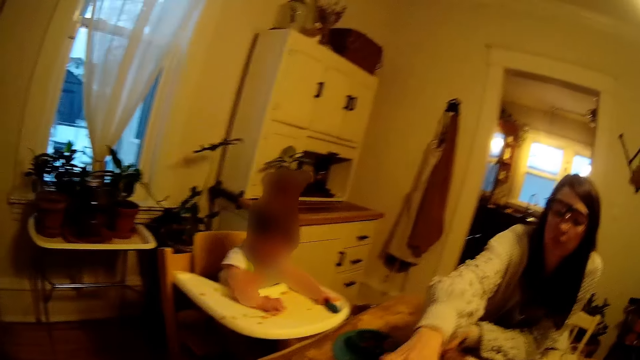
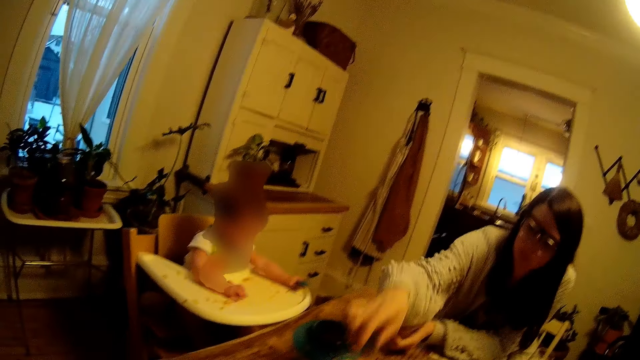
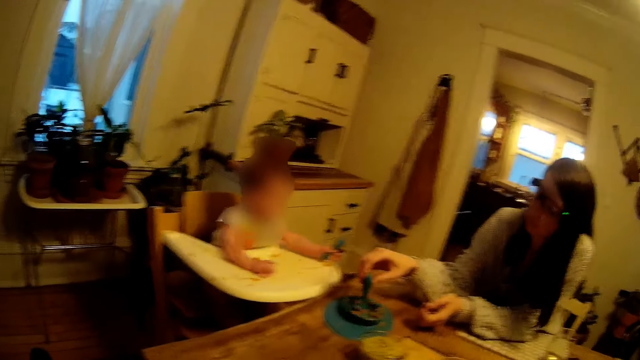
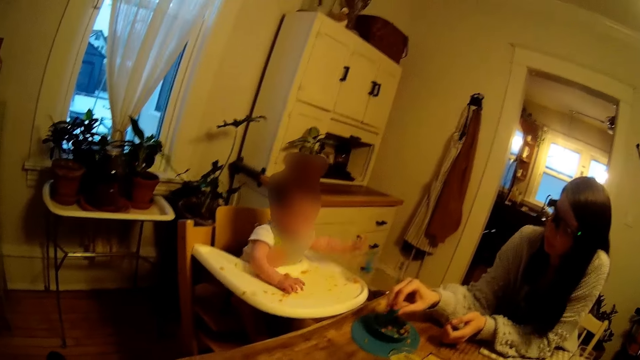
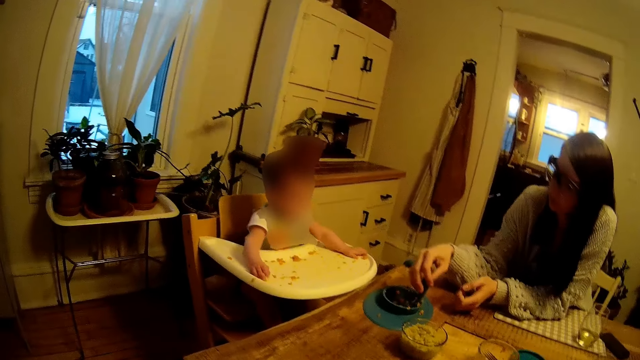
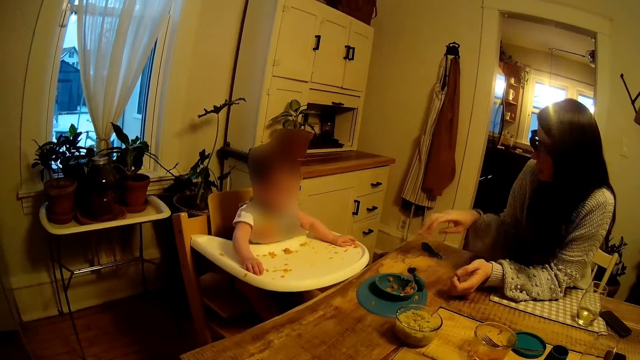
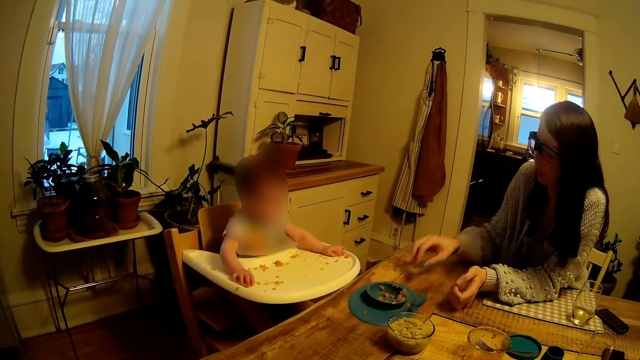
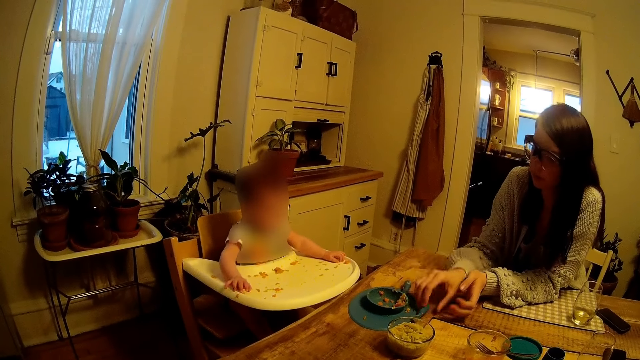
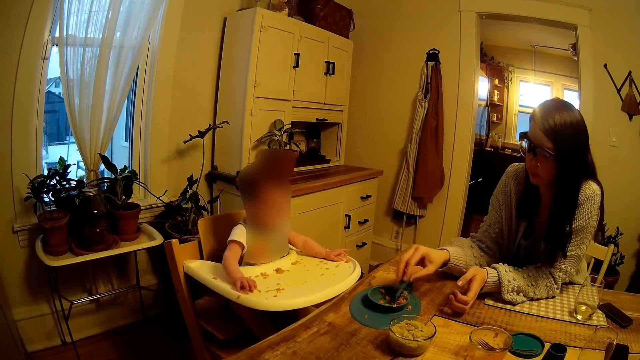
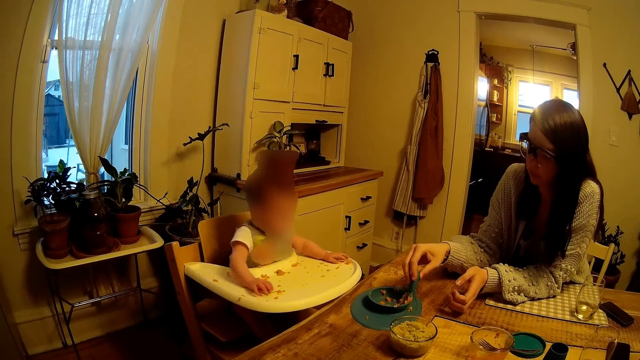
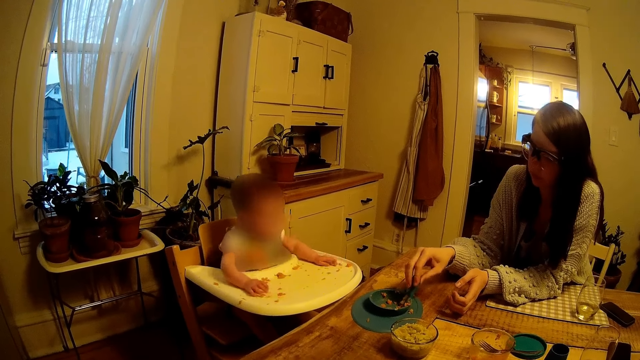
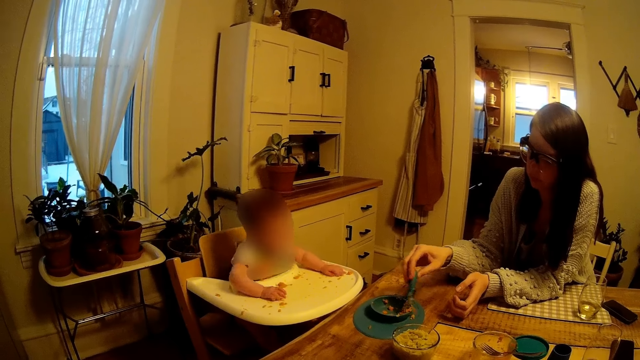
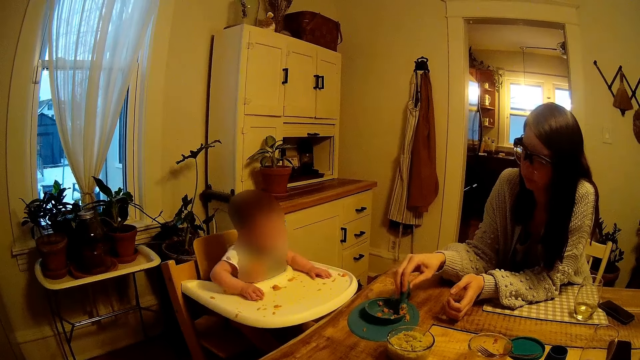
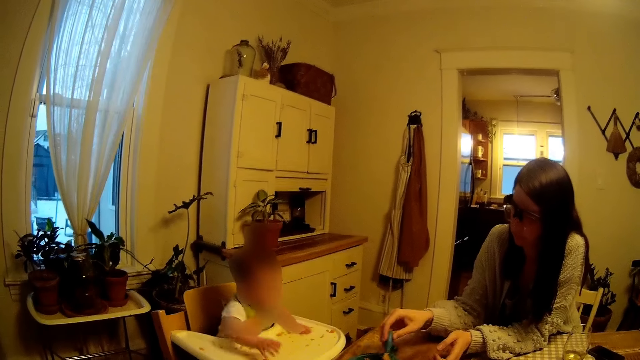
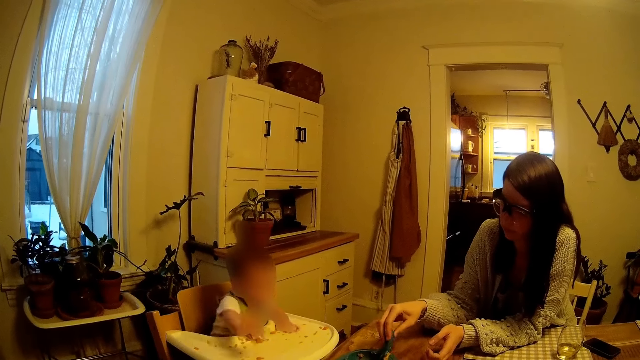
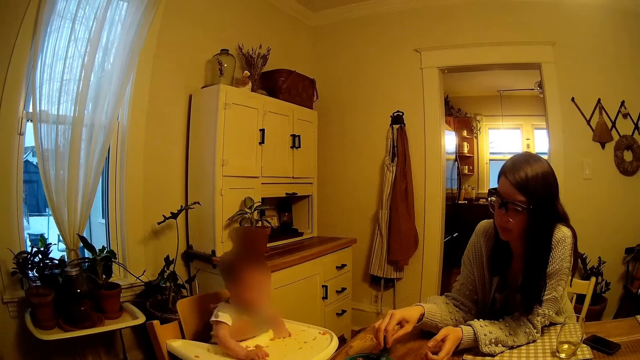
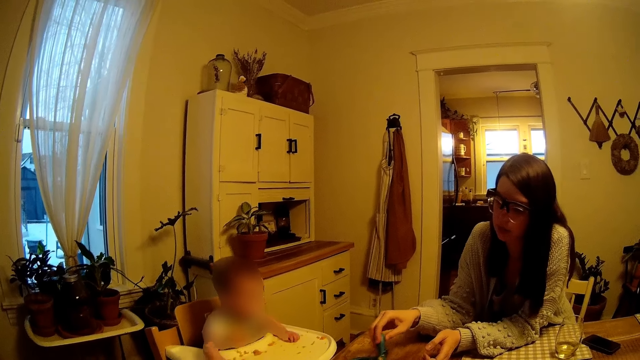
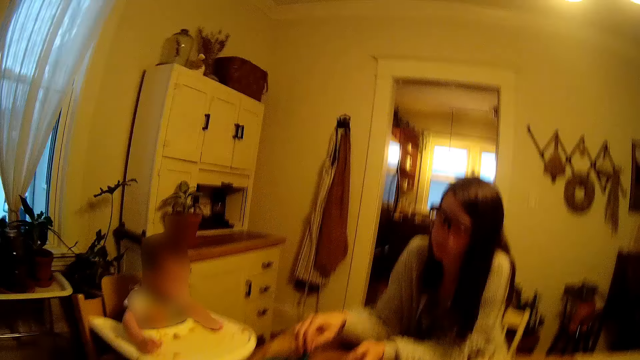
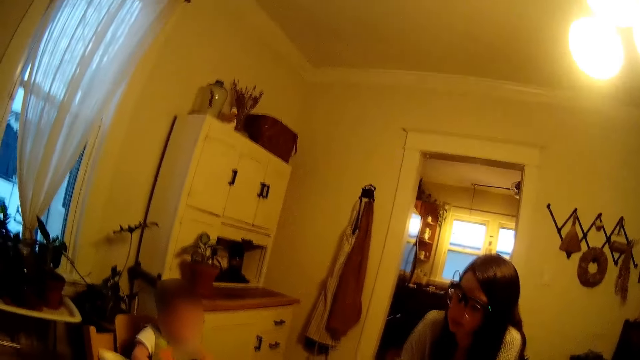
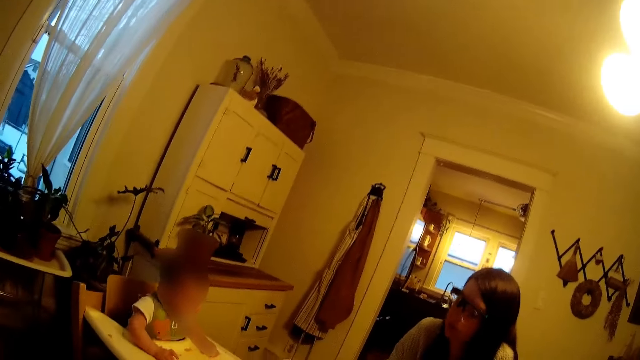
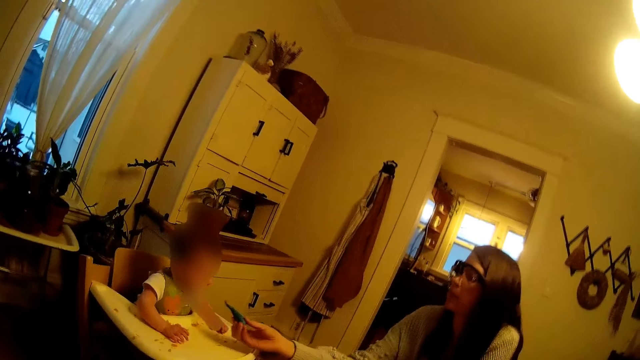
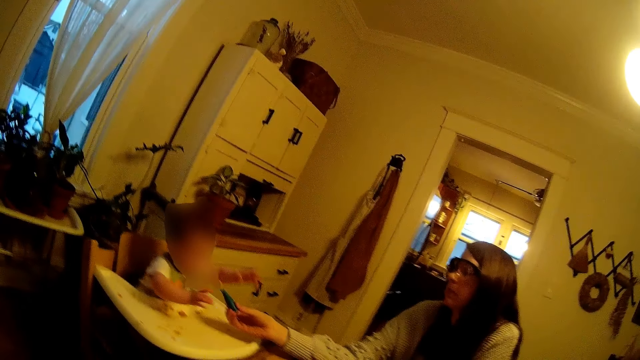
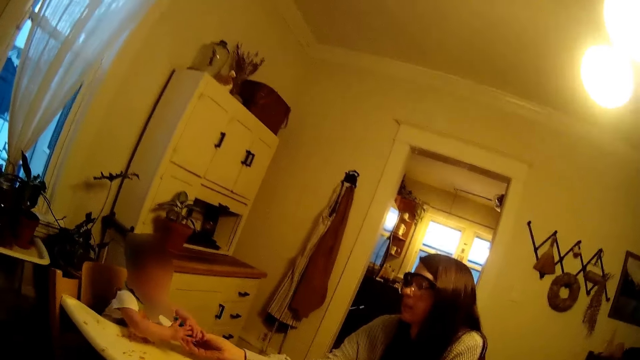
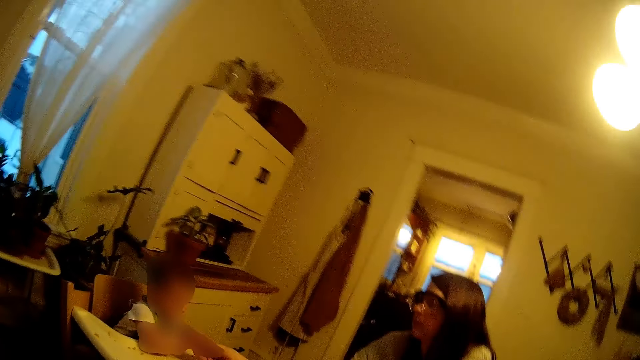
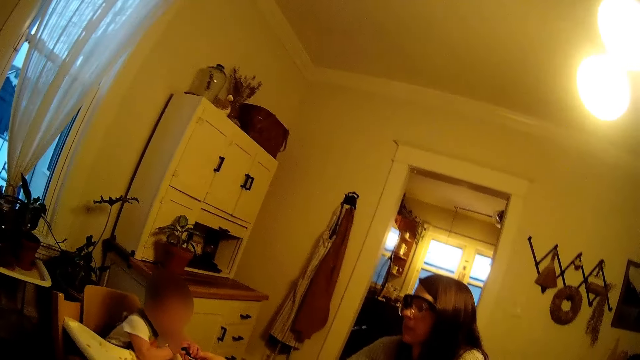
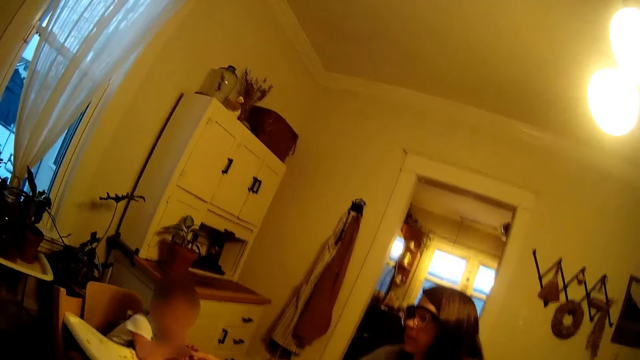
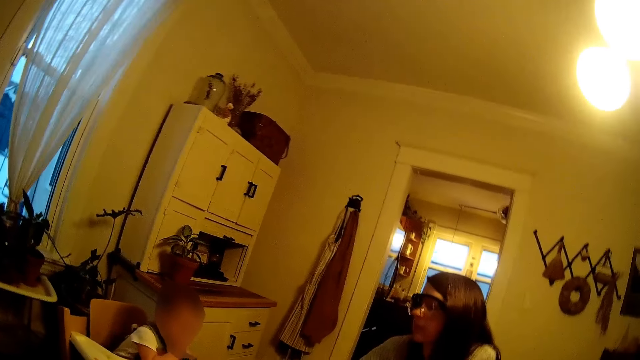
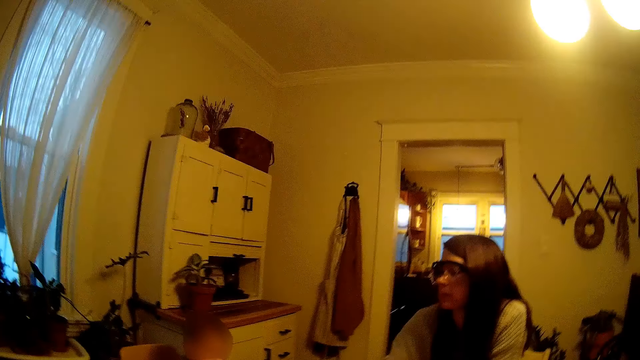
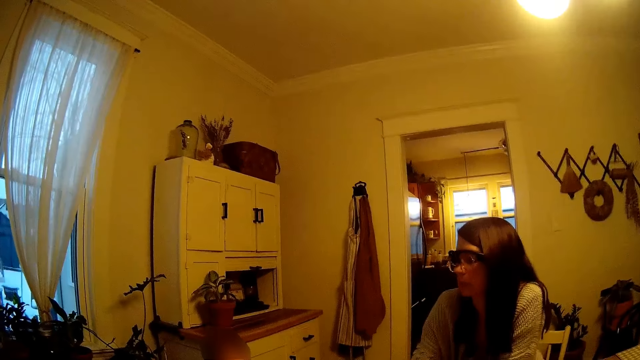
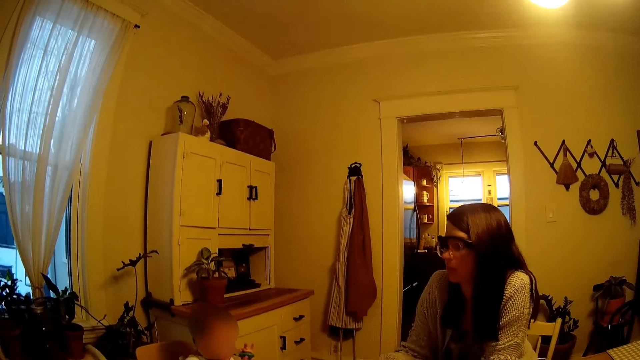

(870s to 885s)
The woman picks up a spoon from the table with her right hand. The woman turns the food in the plate with the spoon in her right hand. The woman adjusts the spoon on the table with her left hand. The woman picks up the spoon from the table with her right hand. The woman turns the food in the plate with the spoon in her right hand. The woman gives the spoon to the baby.

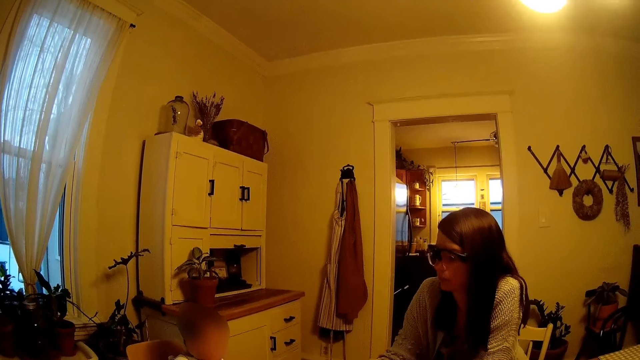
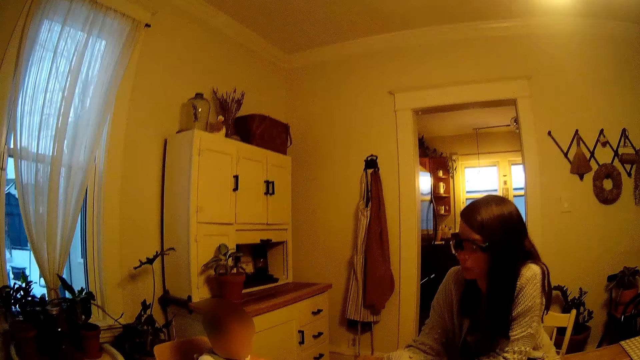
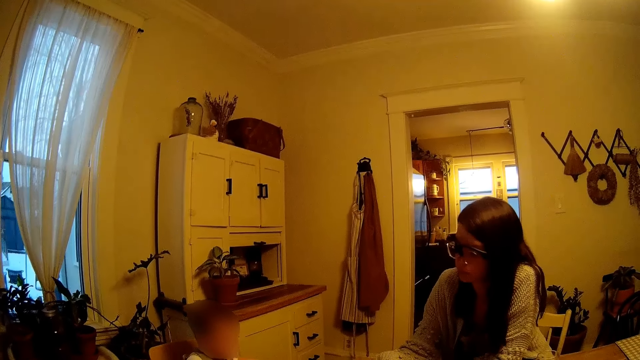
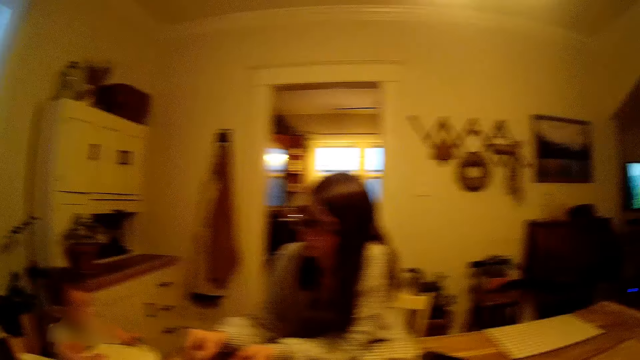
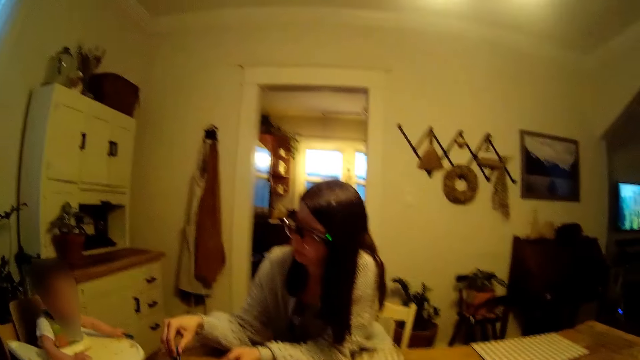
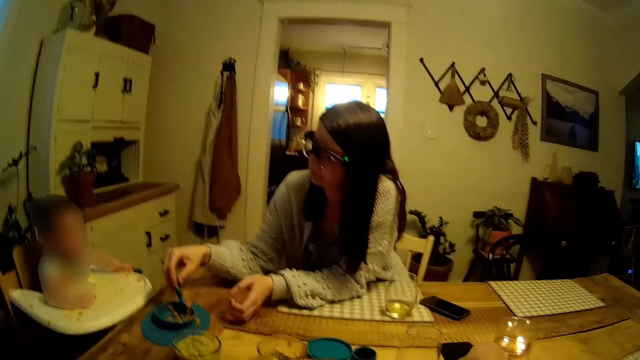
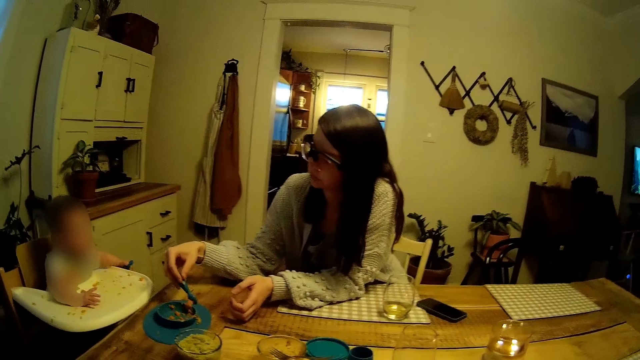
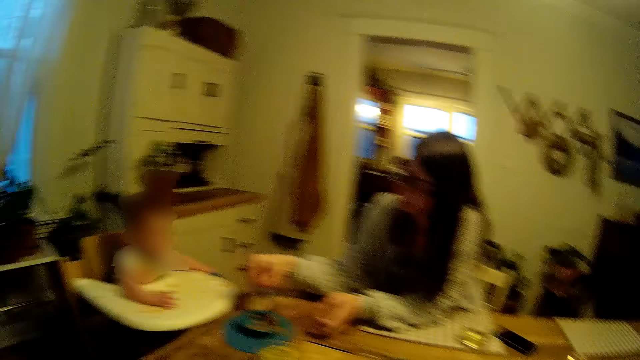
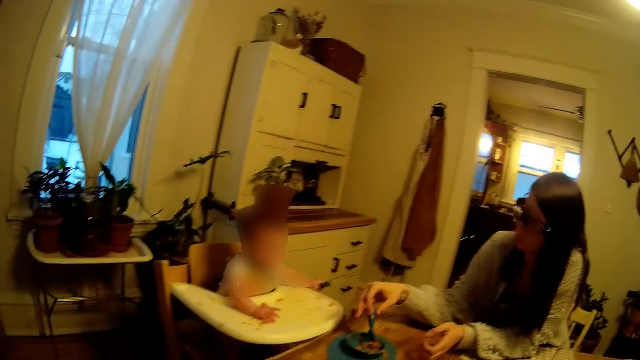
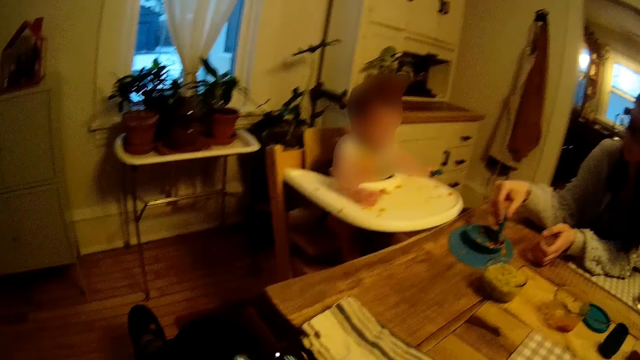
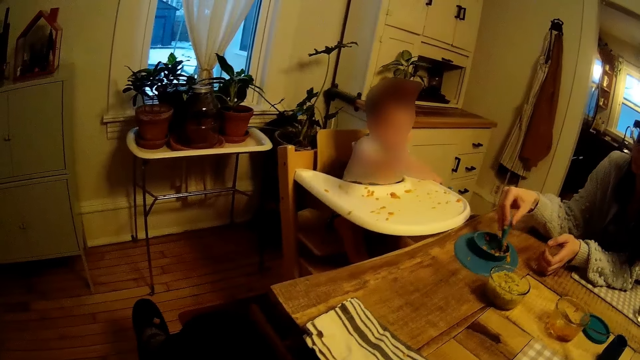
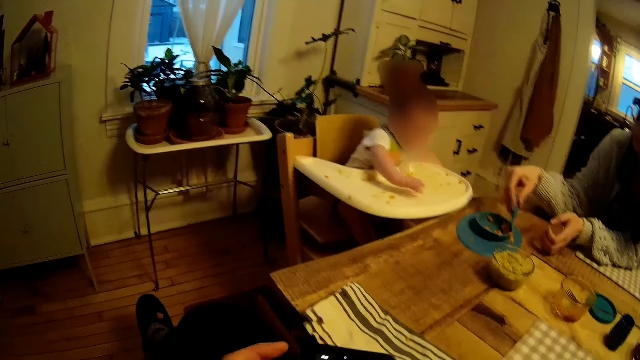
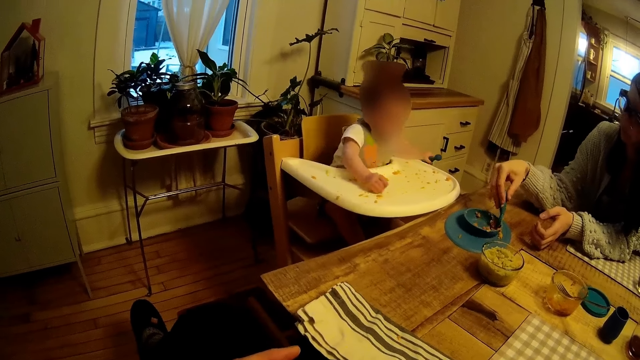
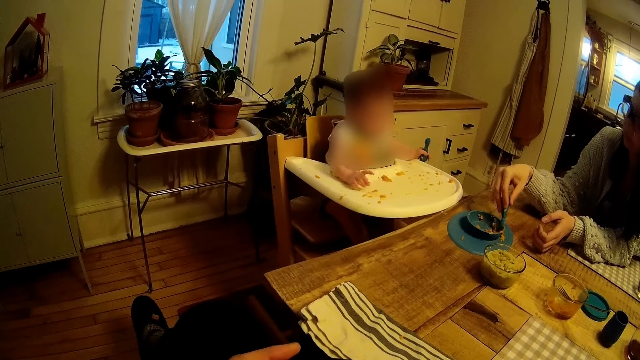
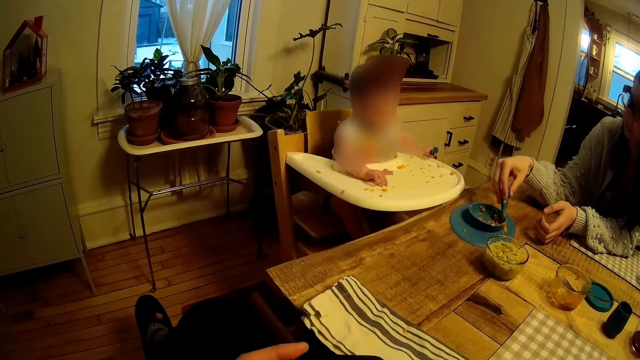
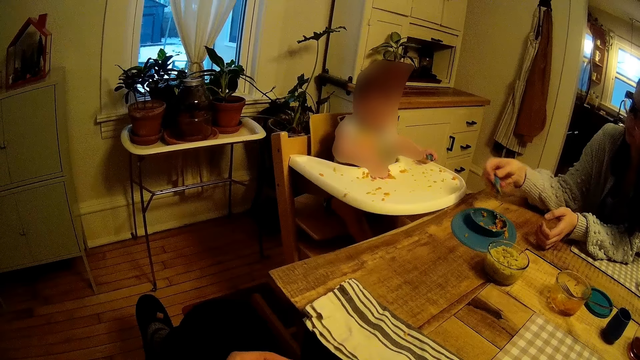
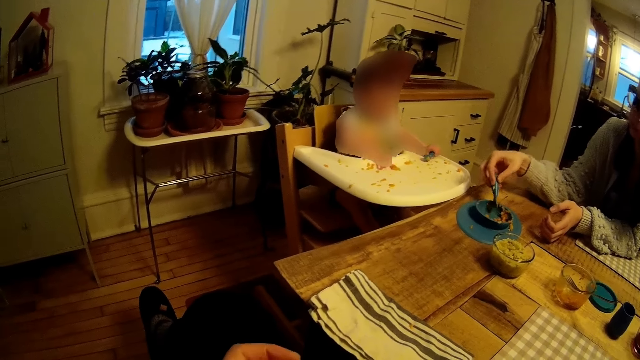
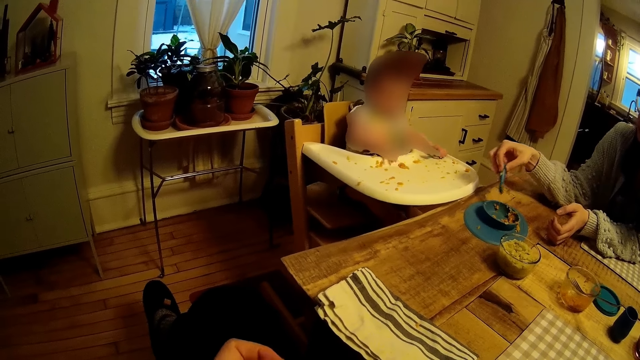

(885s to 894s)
The woman turns the food in the plate with the spoon in her right hand. The camera wearer holds his phone.
